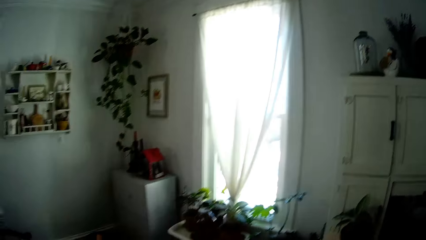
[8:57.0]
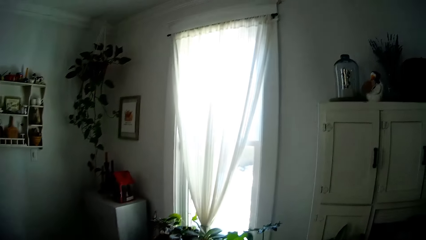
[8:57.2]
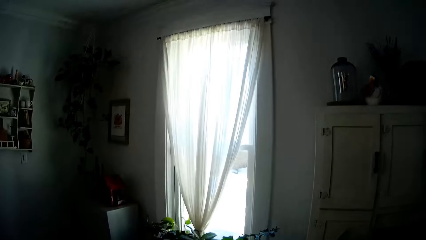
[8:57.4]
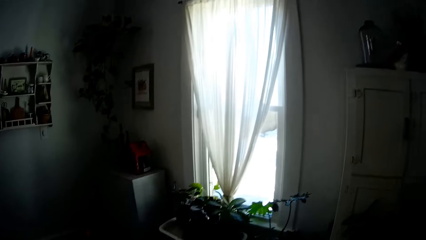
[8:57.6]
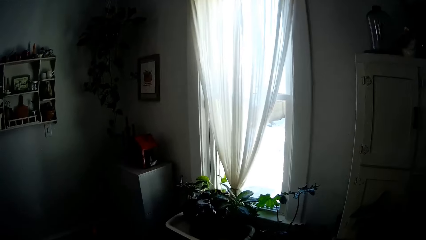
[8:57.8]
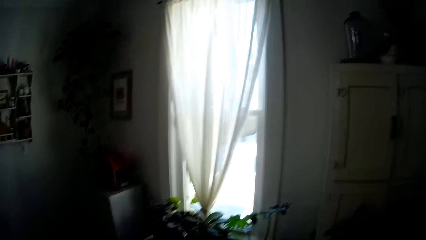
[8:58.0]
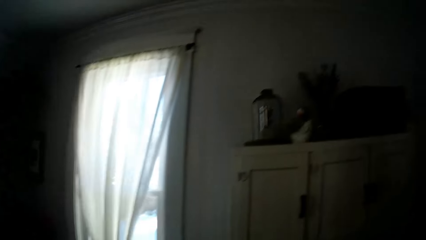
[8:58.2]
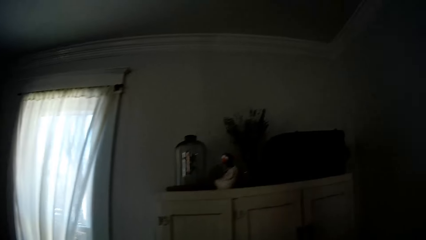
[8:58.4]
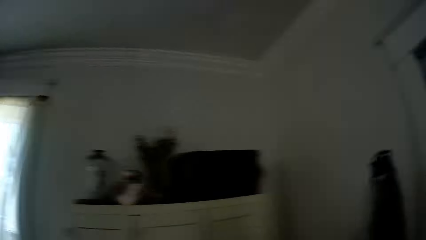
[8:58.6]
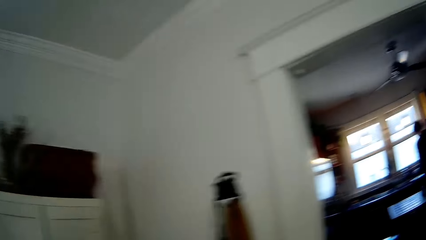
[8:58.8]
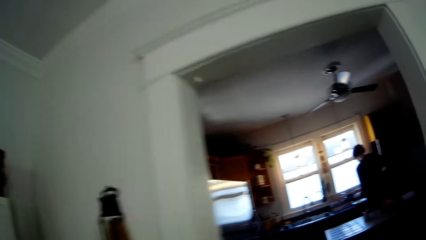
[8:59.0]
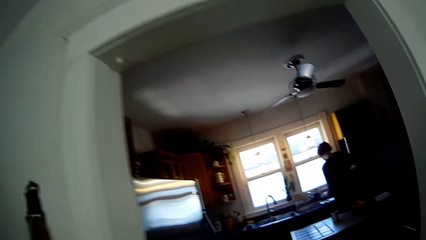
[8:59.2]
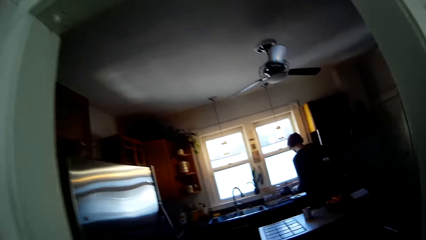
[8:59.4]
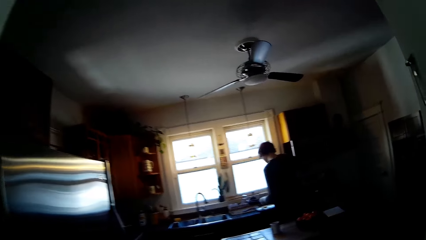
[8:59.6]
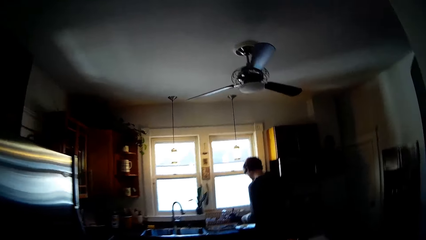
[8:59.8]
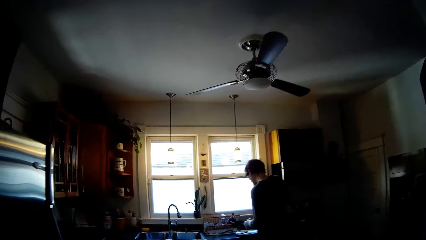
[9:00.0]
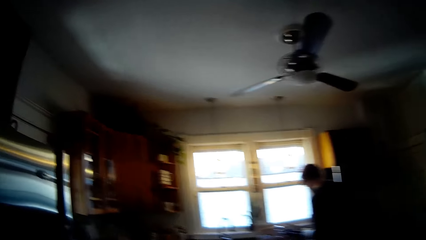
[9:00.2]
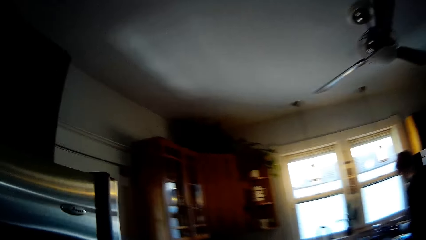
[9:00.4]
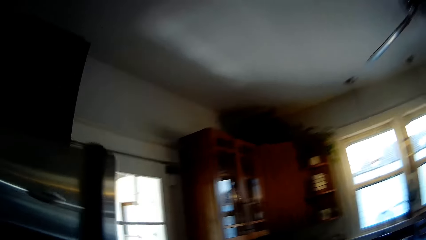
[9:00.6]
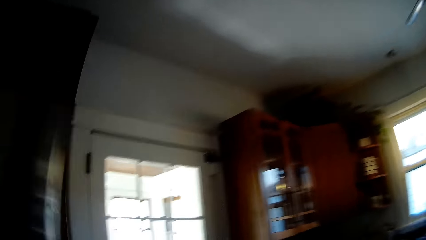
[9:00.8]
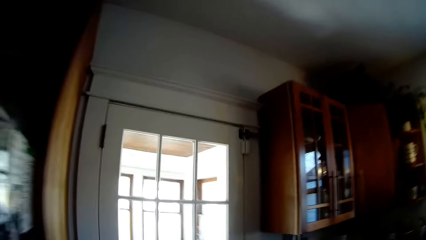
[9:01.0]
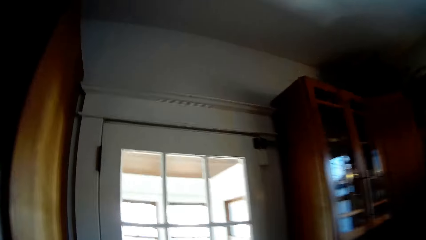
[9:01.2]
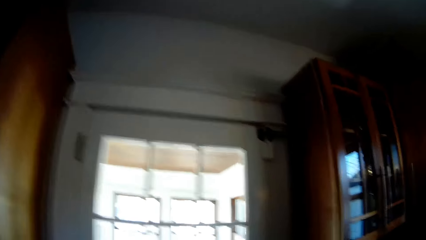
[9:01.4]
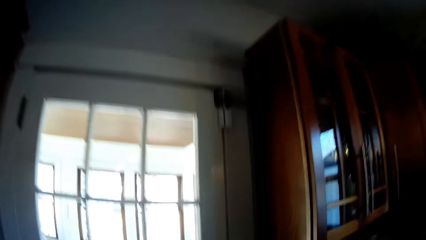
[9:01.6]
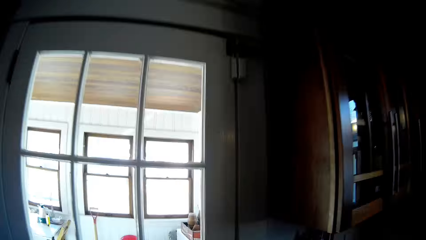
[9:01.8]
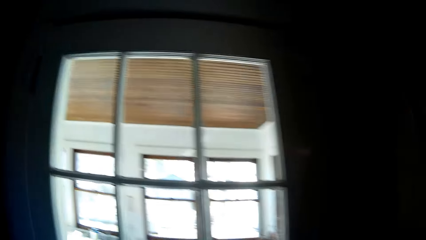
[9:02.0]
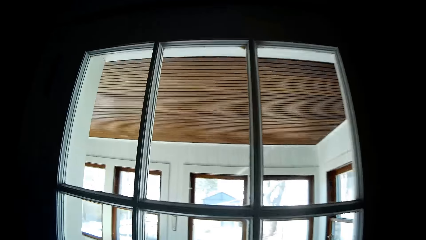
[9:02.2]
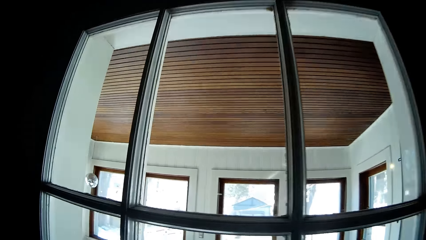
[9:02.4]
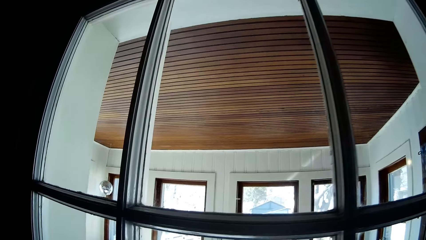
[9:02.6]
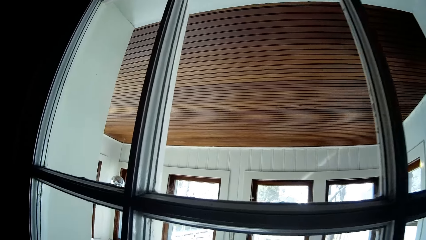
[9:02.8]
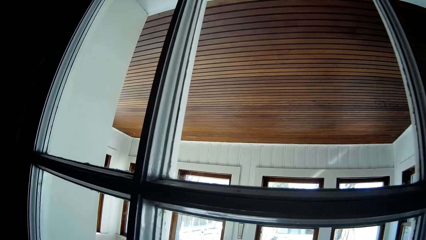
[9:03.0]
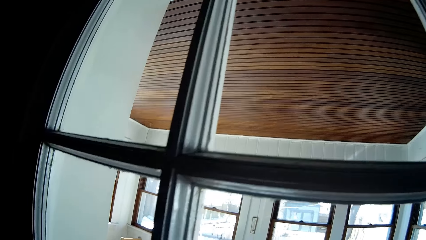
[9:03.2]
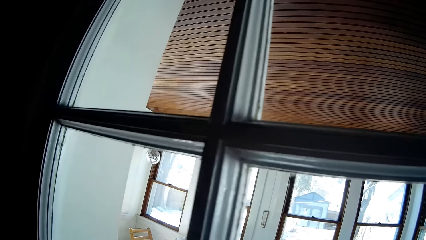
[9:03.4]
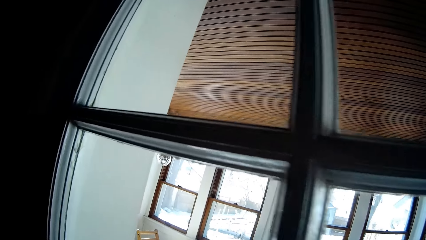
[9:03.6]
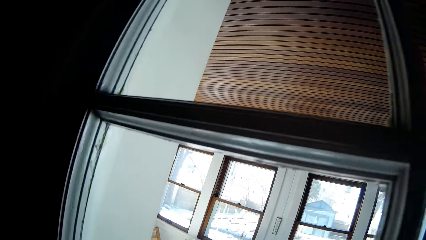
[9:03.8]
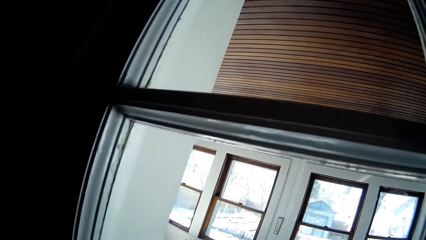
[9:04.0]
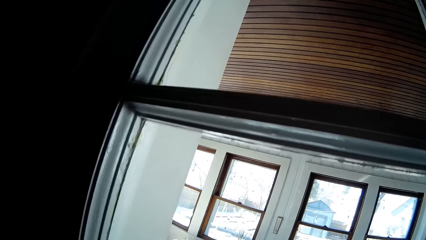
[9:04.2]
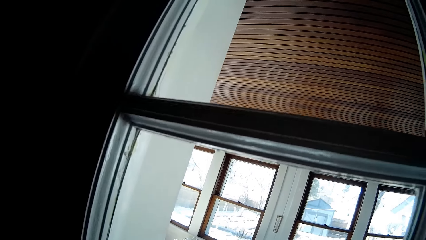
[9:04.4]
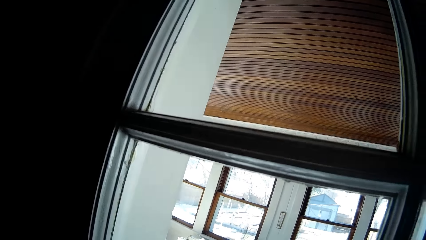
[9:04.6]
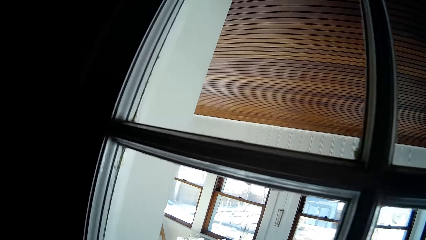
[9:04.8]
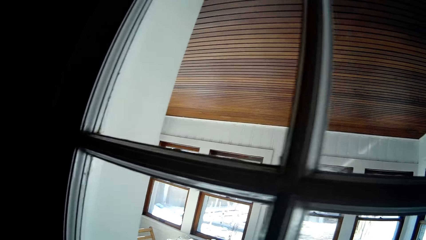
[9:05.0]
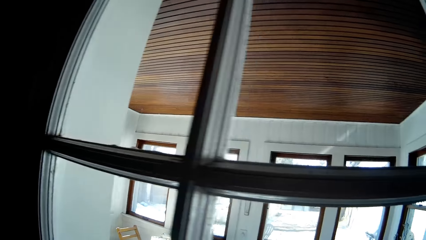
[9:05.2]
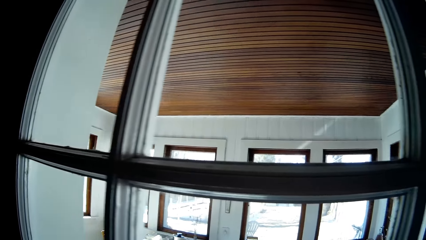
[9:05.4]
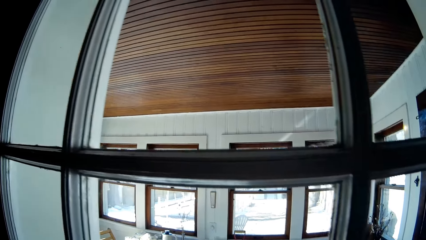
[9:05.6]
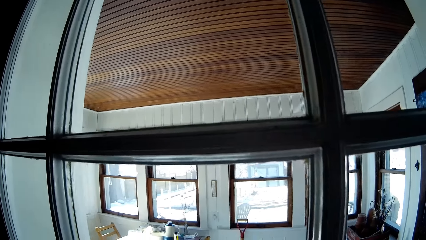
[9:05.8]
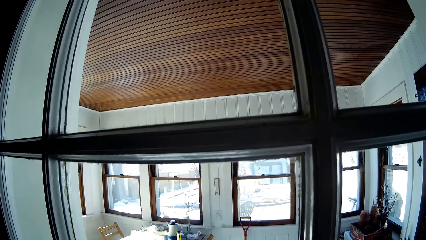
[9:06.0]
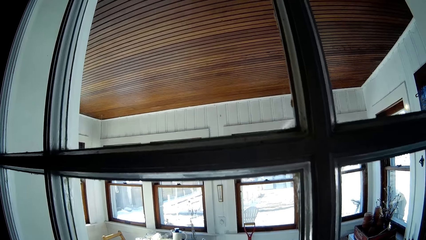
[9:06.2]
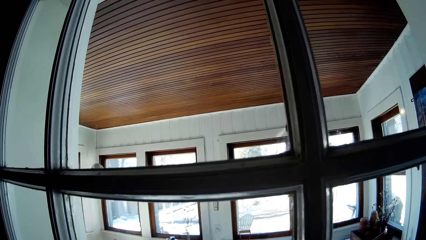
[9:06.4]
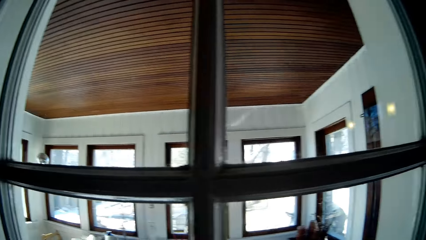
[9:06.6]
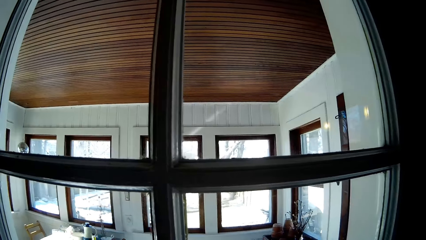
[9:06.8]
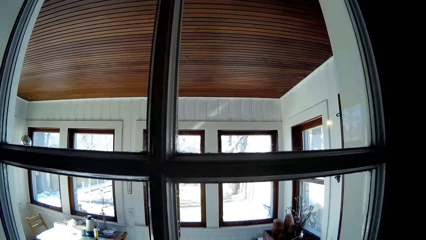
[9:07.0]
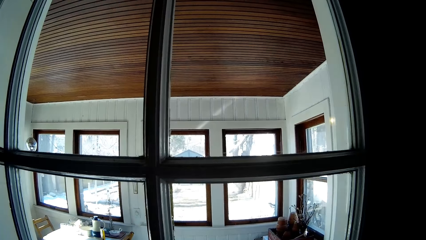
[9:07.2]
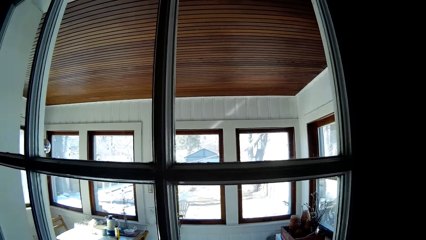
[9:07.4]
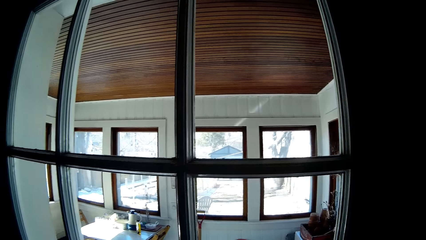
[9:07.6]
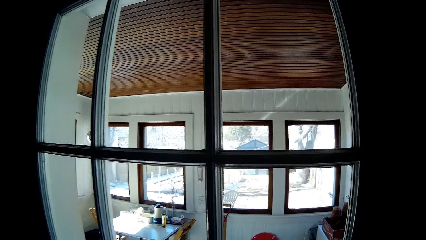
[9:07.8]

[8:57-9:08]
The camera wearer walks away from the table into the kitchen from the dining room. They look through the kitchen window. They stand beside the window.

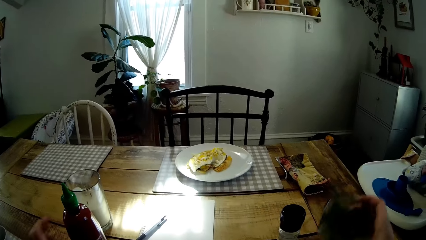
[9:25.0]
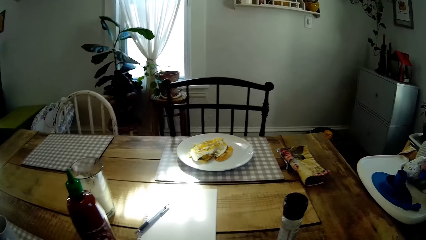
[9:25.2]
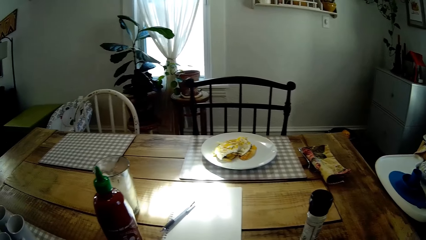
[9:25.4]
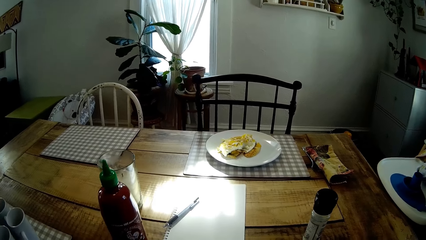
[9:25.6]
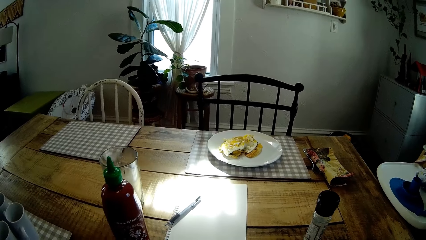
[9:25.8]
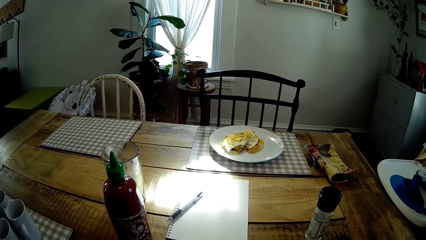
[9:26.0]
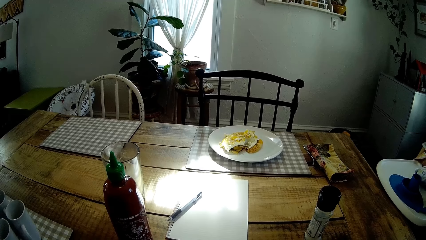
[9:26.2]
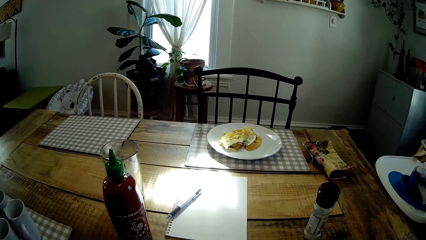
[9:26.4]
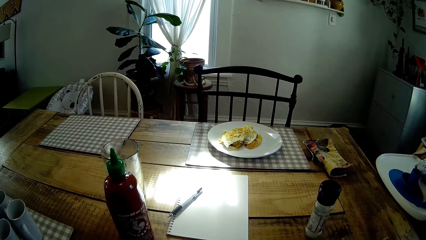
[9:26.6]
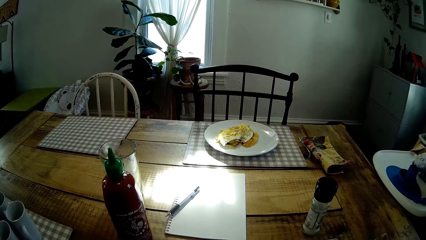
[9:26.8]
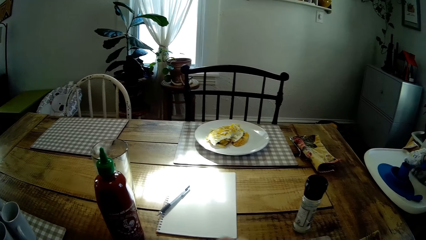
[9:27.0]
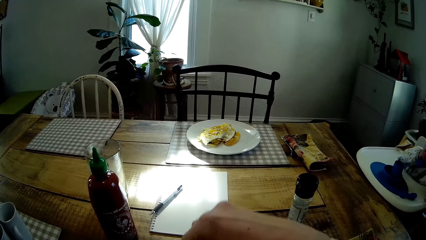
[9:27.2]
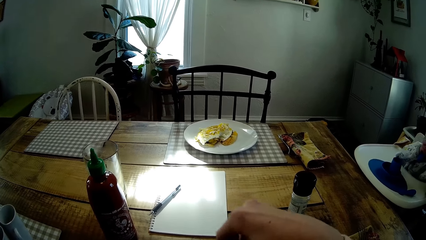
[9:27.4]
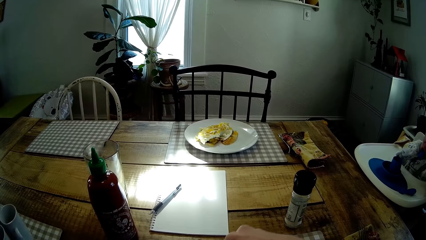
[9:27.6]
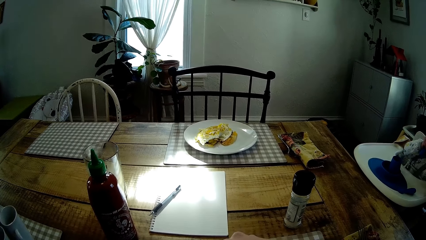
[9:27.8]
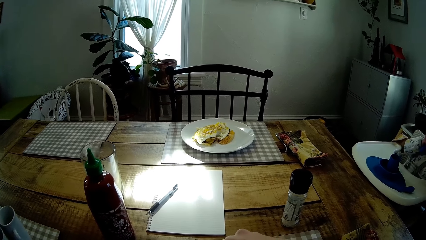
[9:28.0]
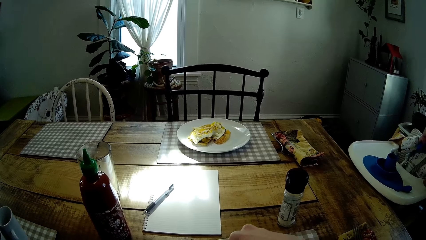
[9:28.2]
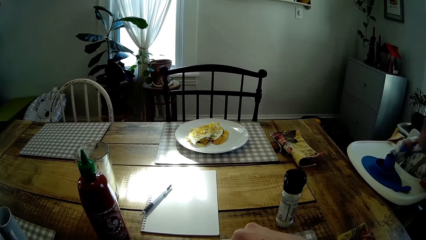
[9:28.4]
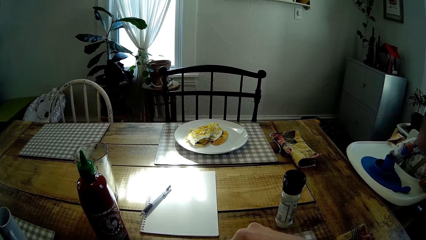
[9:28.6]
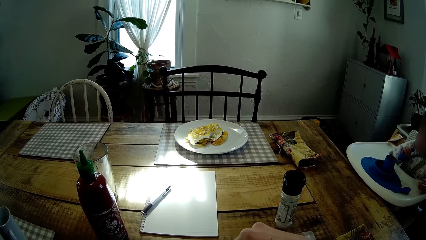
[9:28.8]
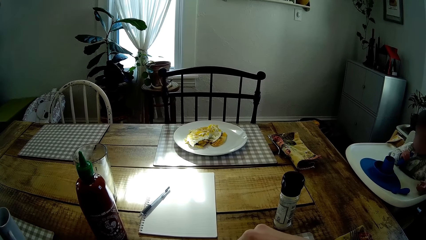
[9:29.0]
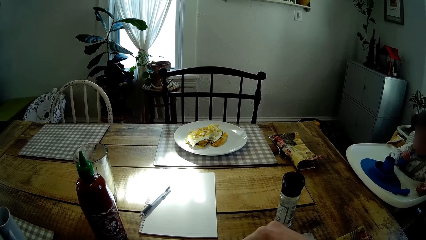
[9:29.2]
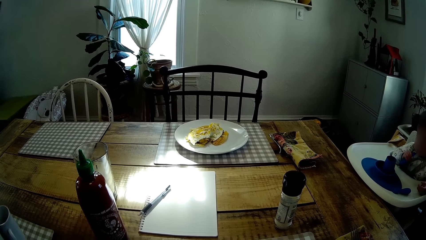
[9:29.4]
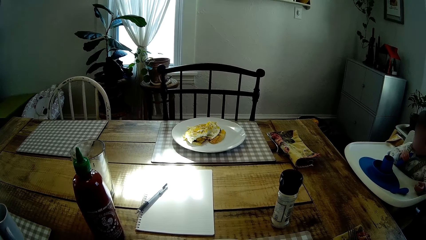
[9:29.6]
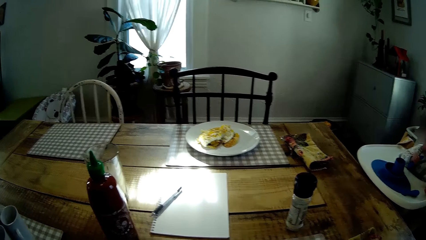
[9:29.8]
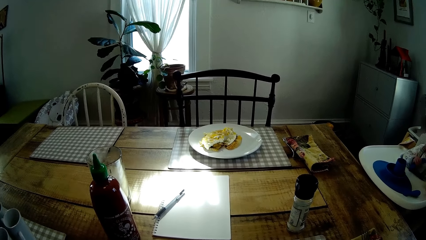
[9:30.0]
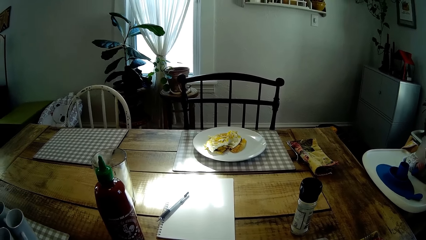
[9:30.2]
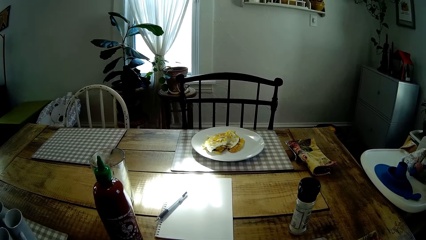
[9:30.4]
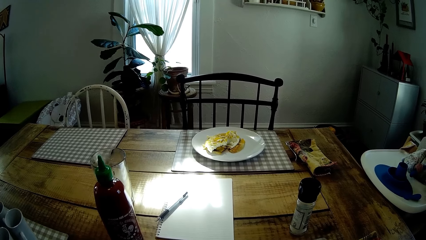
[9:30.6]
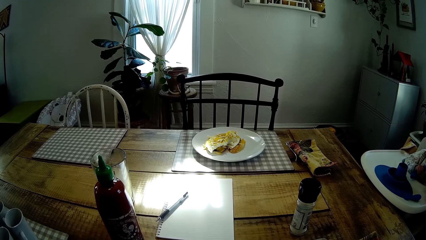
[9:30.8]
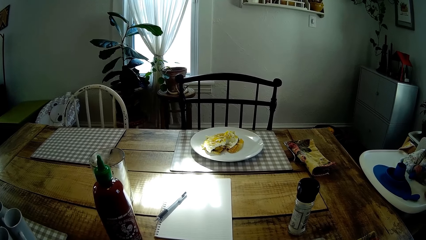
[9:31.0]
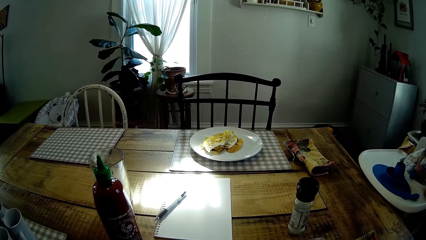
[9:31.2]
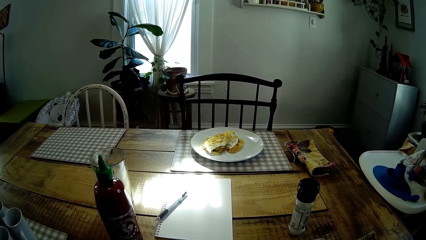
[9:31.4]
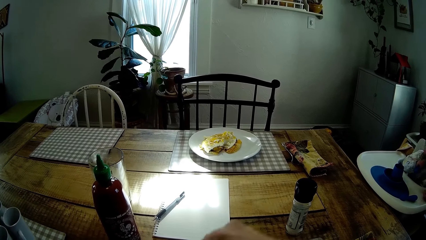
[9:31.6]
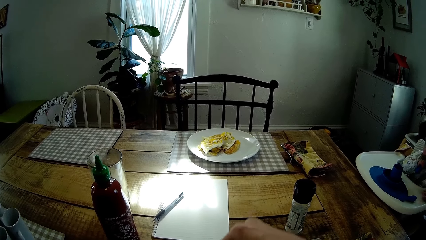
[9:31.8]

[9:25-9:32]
The camera wearer picks up a glass bowl from the table. She moves her hand.
